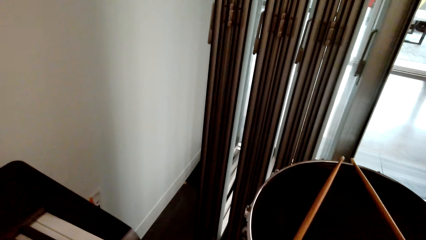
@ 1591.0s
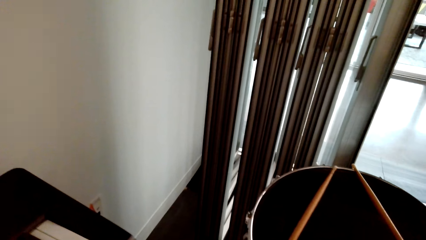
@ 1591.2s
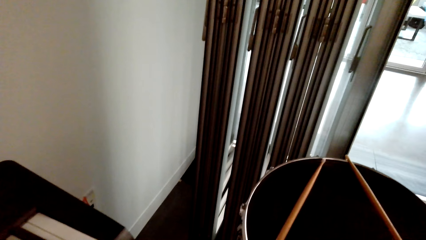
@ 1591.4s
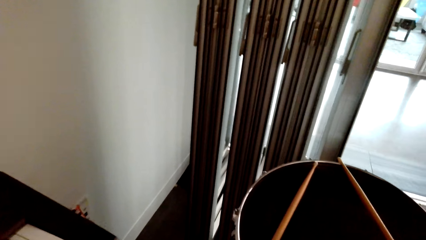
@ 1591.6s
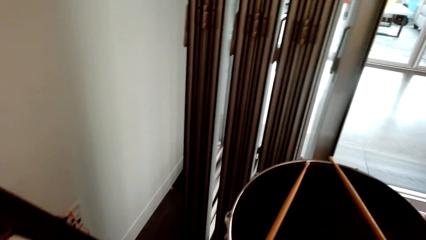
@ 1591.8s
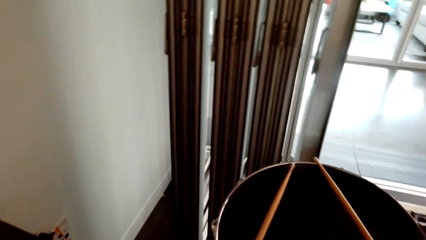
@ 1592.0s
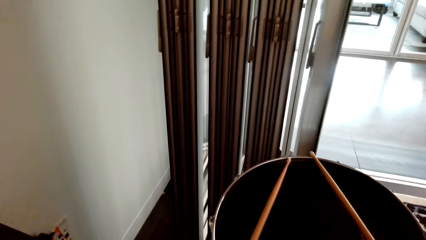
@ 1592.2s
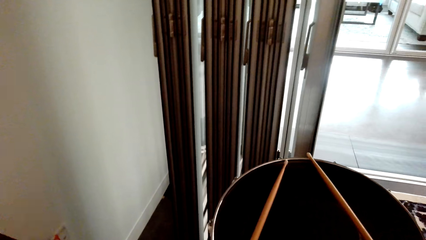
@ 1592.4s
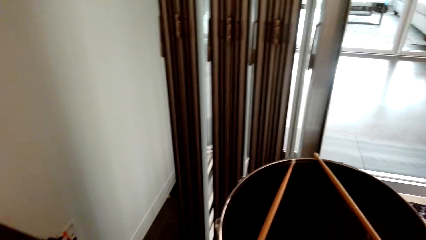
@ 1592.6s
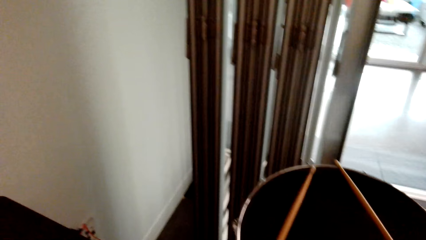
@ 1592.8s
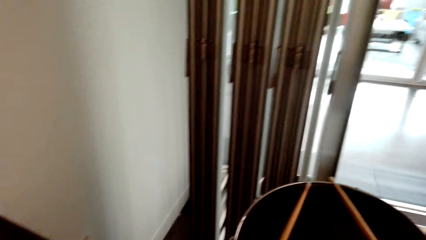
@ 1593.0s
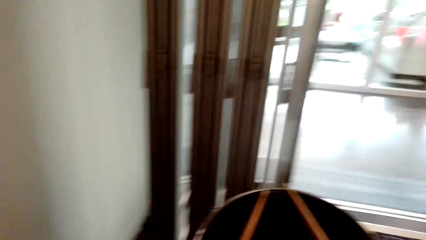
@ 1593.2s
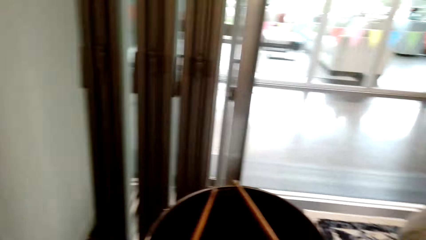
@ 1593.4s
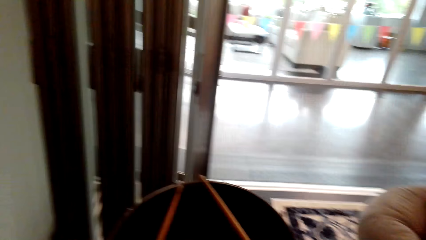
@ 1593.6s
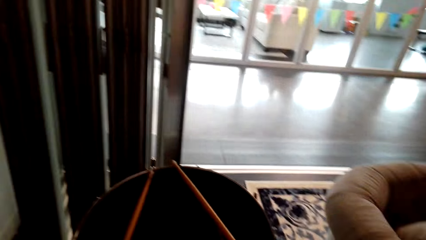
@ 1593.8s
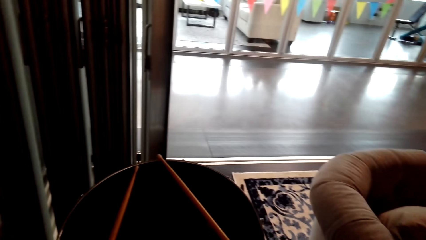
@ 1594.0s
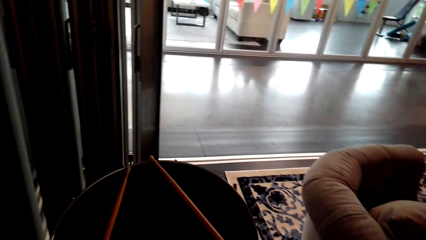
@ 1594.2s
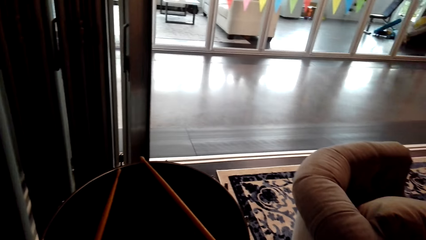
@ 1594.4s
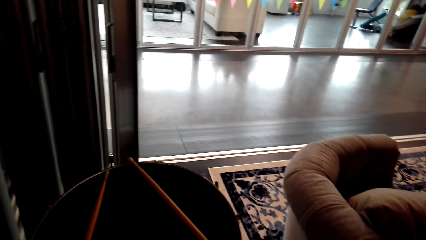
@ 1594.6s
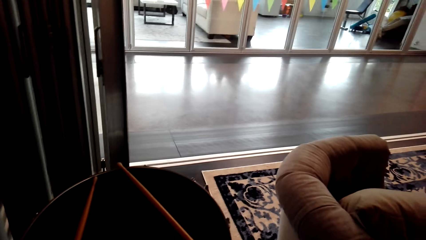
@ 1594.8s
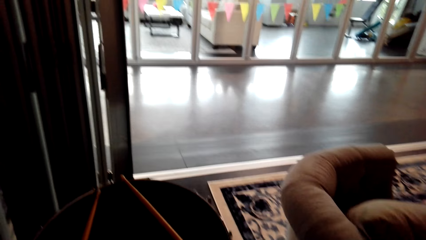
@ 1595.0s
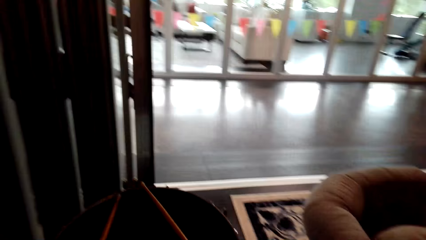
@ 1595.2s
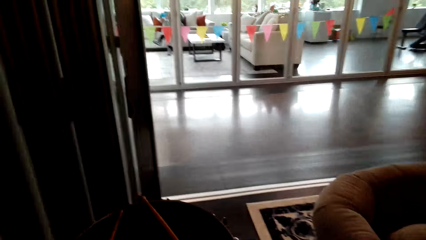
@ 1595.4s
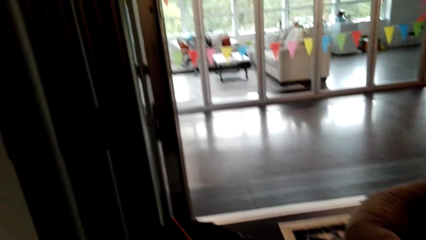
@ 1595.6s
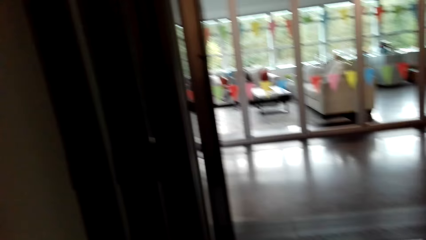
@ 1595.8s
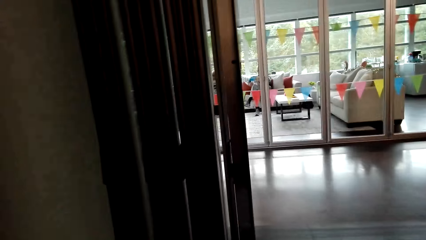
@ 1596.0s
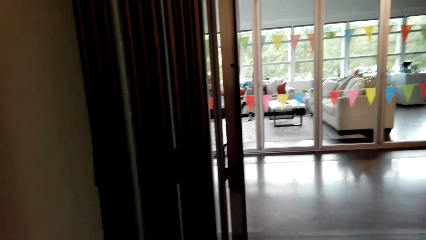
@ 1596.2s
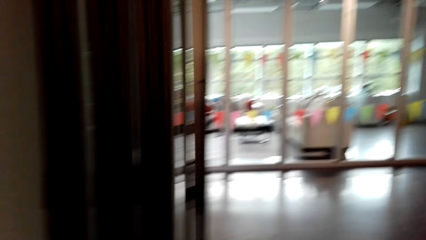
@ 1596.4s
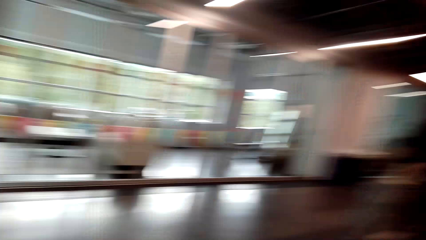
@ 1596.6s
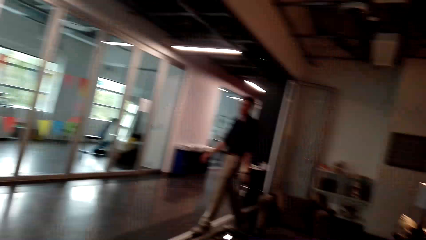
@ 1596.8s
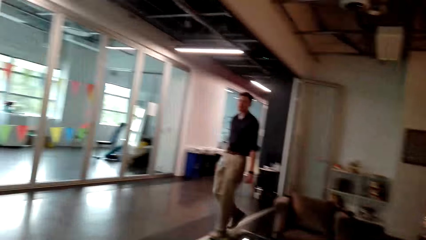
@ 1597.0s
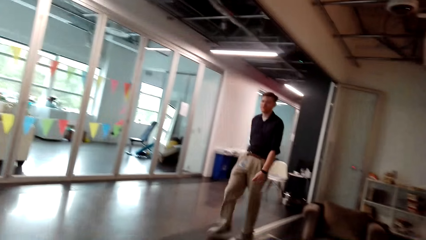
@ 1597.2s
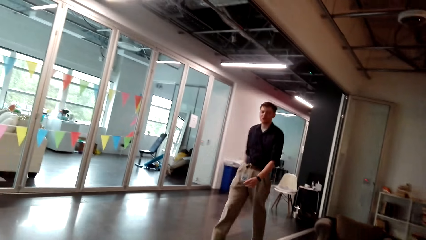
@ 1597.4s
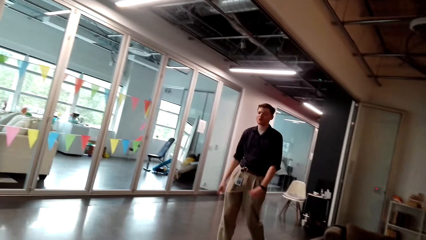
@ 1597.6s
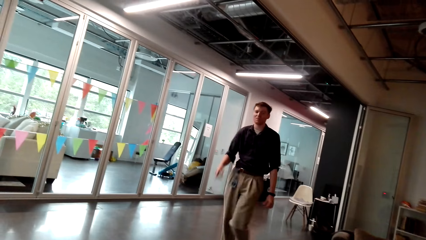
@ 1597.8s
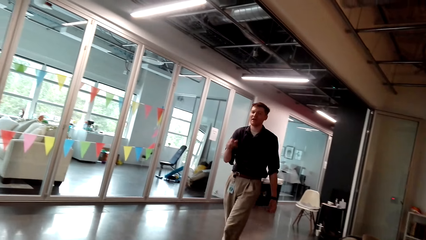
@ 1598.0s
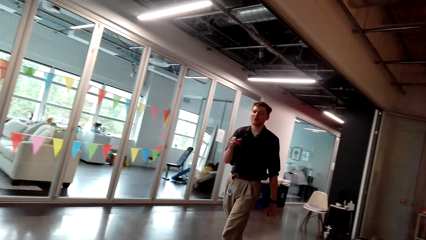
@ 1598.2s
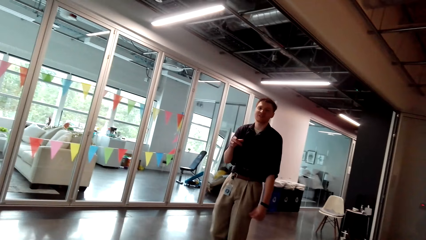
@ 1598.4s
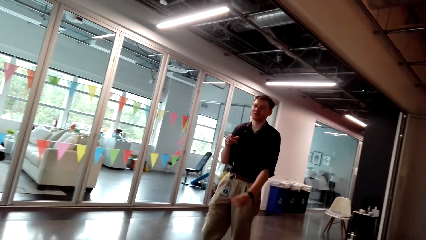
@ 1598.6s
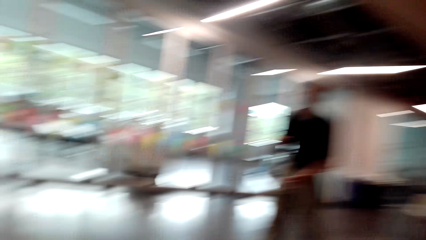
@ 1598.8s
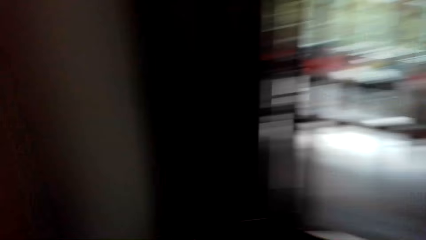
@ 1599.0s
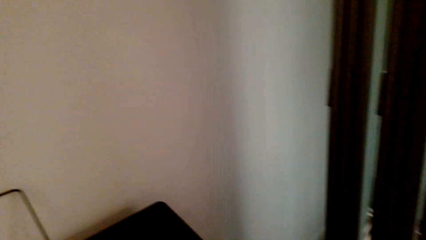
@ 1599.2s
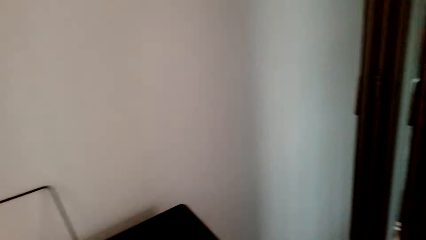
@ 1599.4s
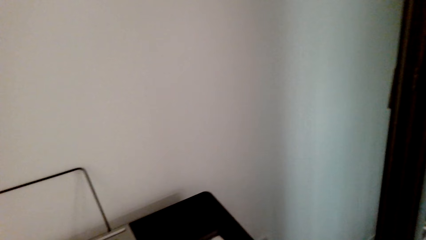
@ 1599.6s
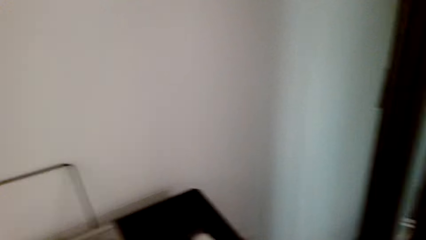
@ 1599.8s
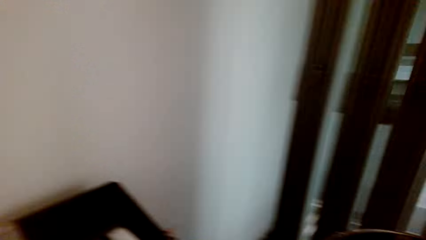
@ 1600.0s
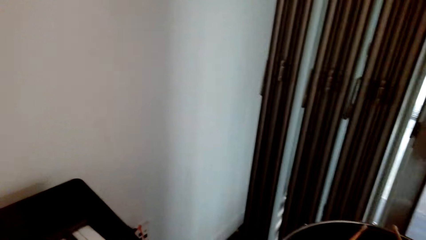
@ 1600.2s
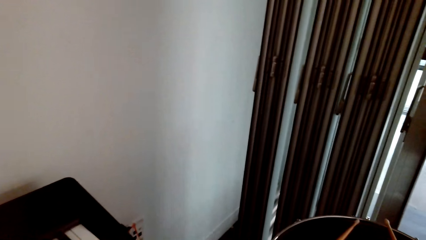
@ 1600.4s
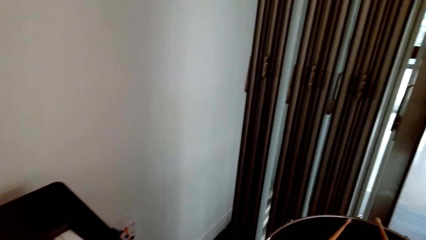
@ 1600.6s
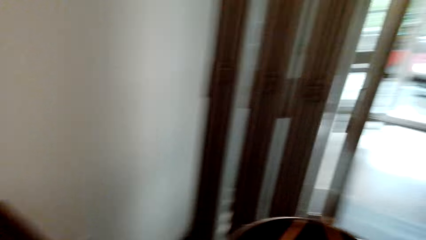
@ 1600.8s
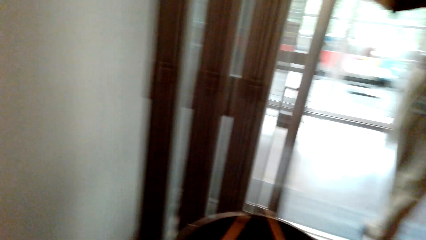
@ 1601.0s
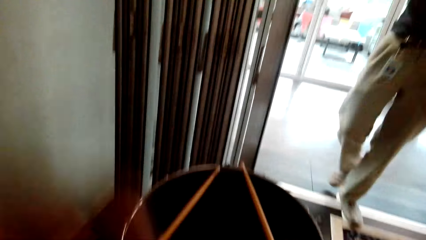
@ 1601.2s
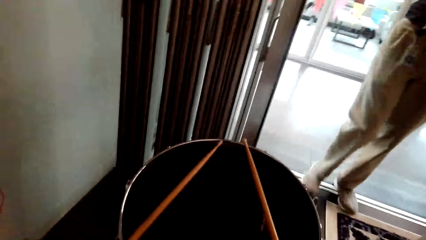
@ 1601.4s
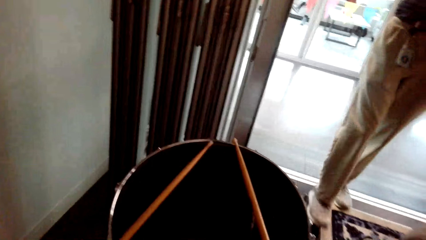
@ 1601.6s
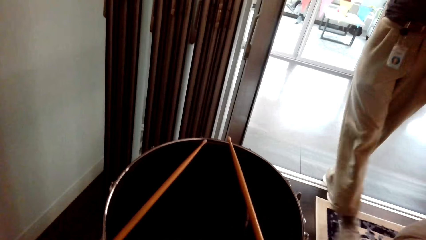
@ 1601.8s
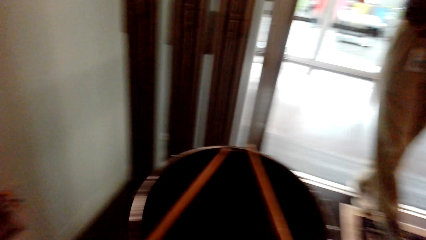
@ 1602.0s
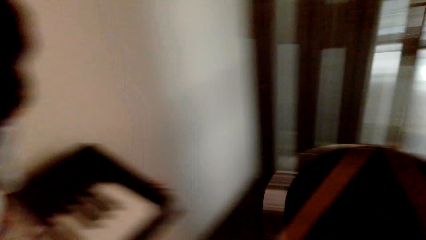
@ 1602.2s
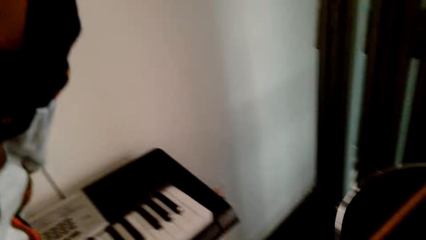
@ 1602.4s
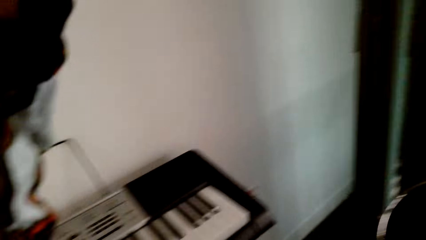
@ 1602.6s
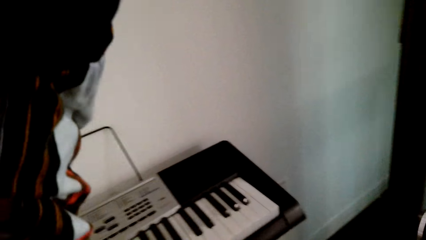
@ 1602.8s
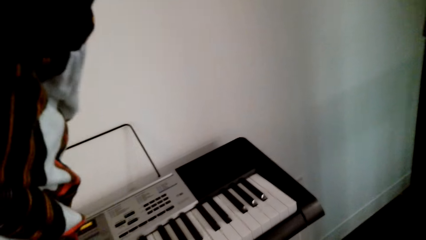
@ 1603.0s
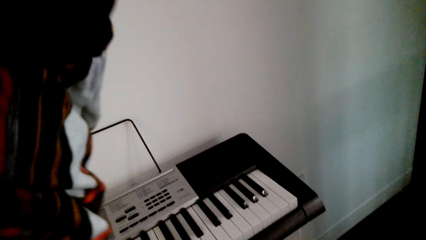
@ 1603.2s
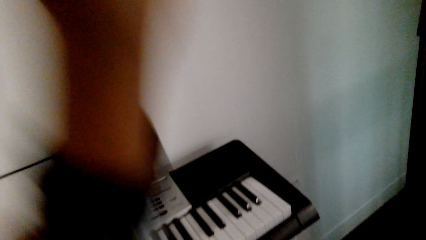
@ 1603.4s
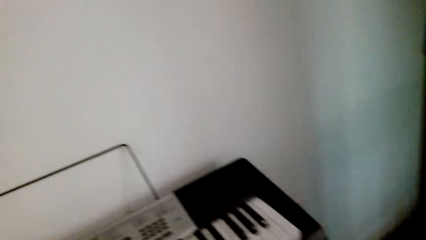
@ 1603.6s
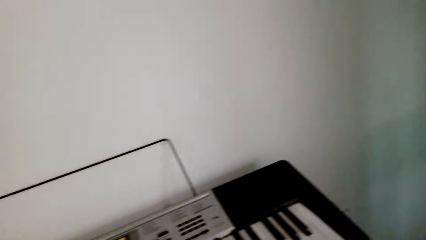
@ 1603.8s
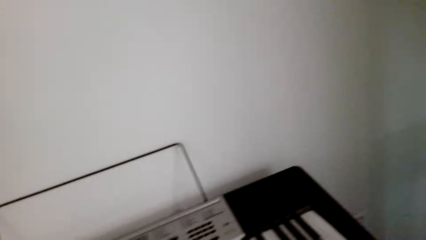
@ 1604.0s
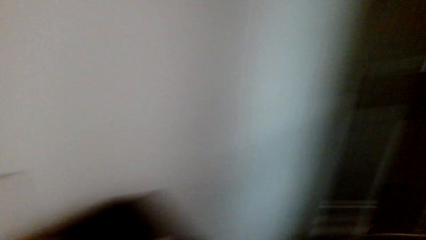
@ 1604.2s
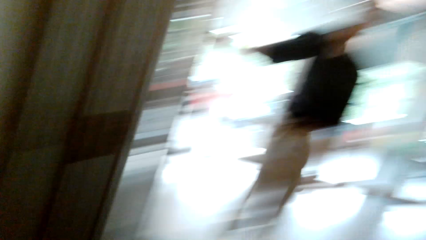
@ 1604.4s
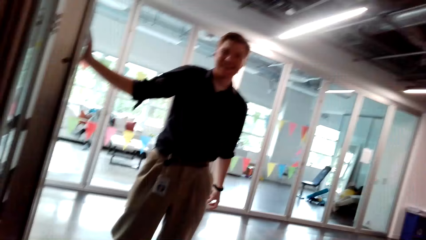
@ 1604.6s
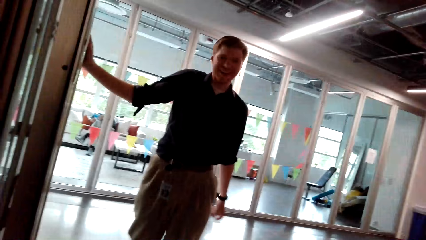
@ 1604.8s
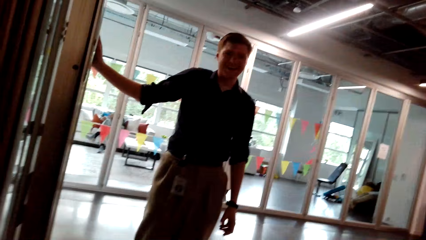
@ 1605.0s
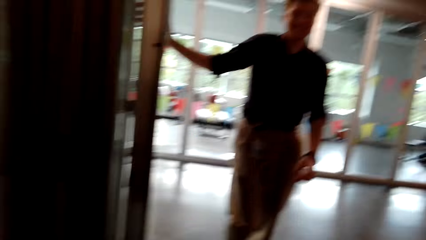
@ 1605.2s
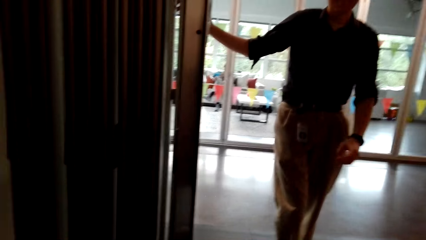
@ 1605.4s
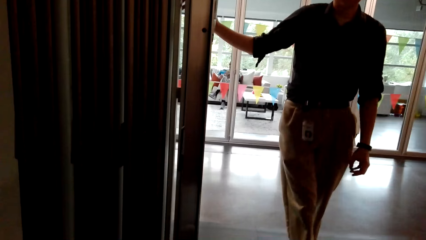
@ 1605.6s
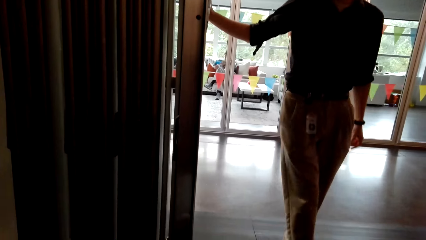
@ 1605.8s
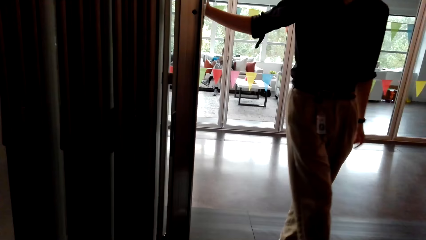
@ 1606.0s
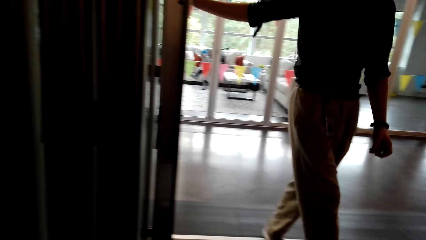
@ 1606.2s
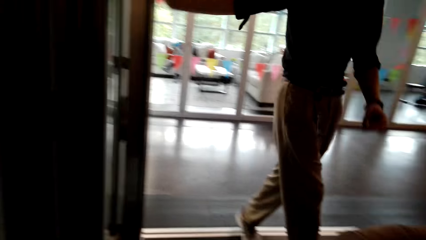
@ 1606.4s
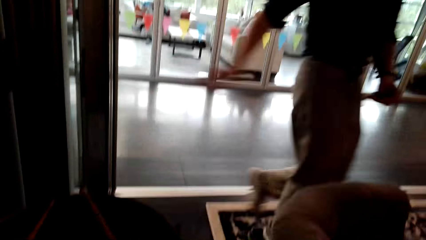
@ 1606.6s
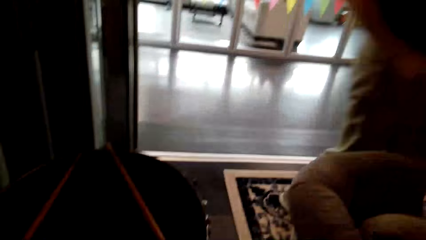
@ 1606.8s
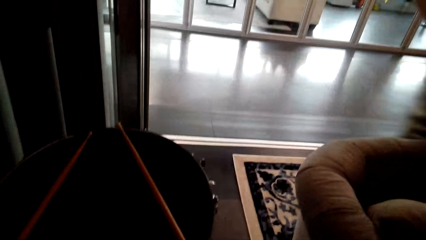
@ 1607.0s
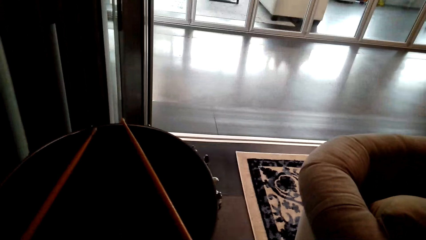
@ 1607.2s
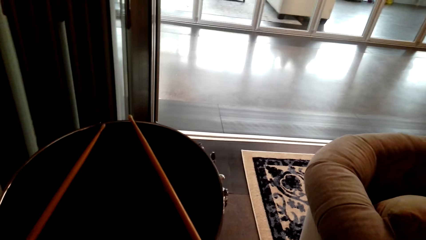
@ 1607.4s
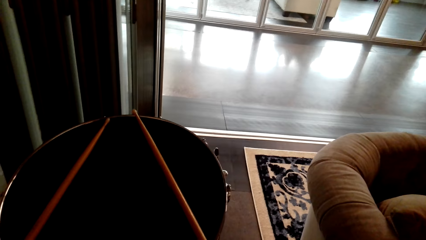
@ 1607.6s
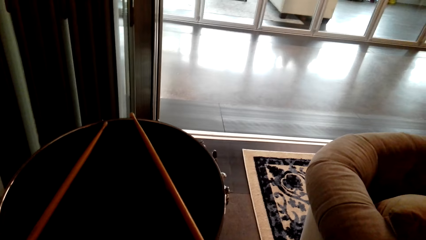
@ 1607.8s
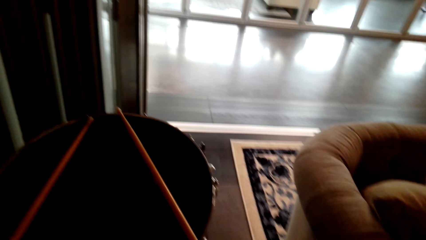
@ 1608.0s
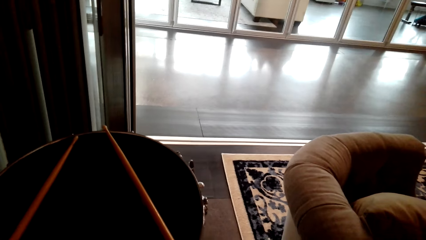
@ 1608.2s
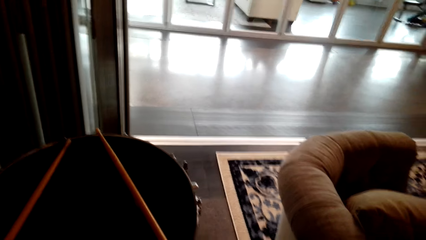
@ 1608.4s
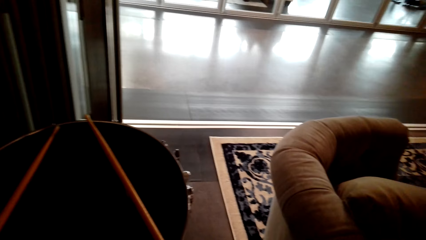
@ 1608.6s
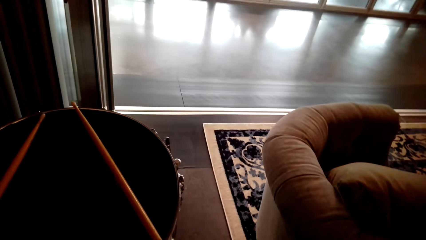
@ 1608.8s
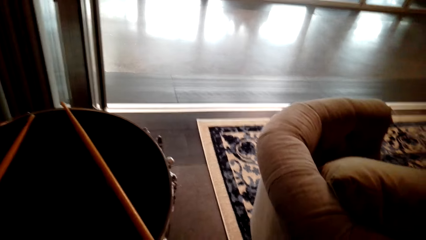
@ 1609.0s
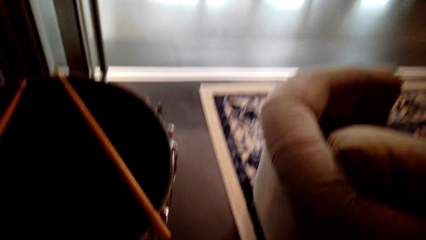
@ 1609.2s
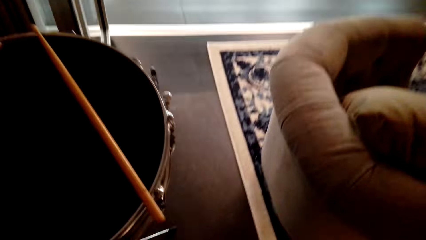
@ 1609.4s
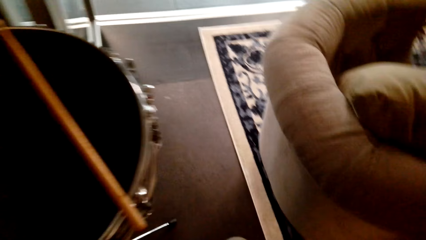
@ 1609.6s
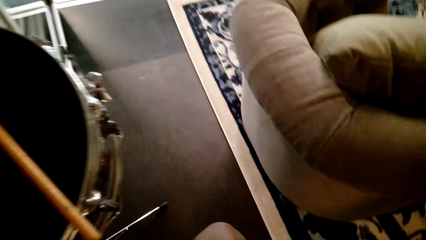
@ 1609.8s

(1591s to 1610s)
The camera wearer puts down the guitar. They look around. A man walks around. The man converses with the camera wearer and walks towards the camera wearer. The camera wearer looks around. The man holds a wall and walks away.
